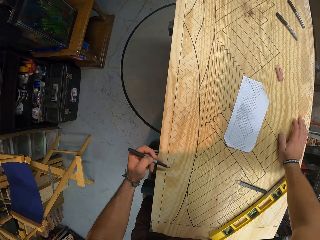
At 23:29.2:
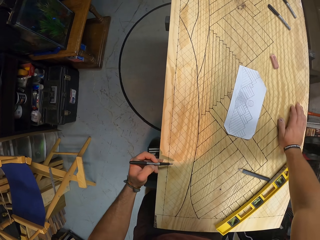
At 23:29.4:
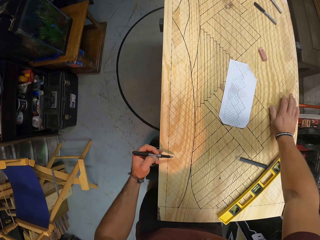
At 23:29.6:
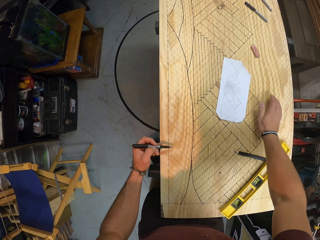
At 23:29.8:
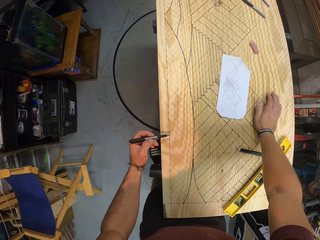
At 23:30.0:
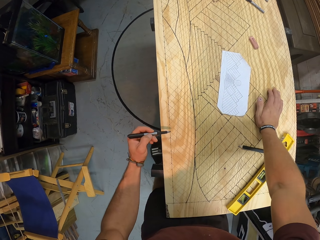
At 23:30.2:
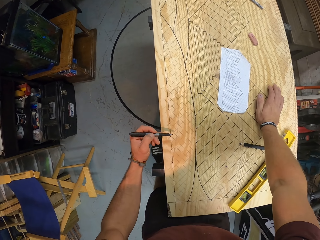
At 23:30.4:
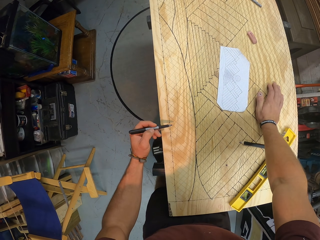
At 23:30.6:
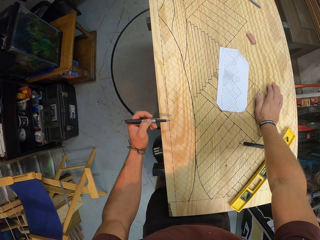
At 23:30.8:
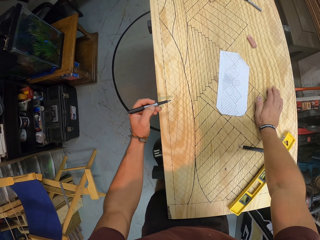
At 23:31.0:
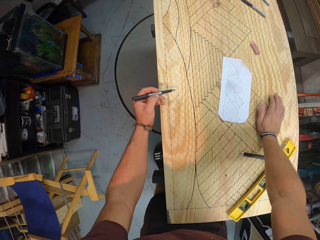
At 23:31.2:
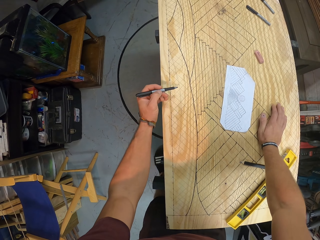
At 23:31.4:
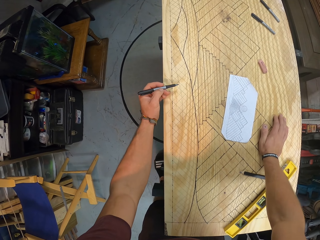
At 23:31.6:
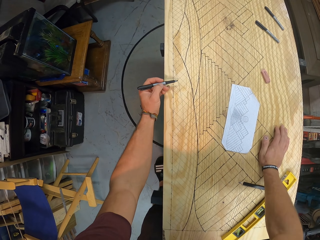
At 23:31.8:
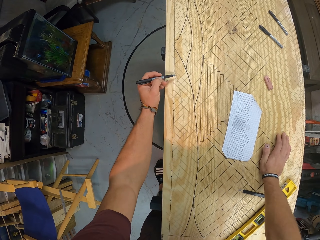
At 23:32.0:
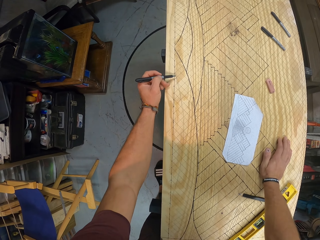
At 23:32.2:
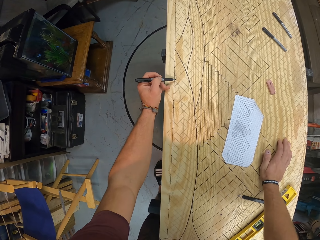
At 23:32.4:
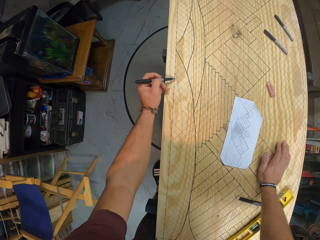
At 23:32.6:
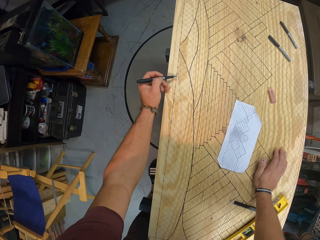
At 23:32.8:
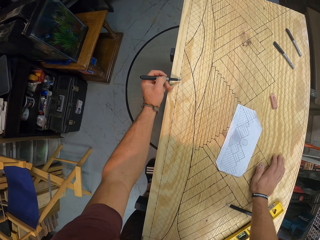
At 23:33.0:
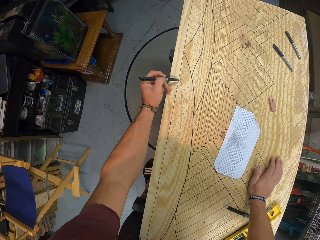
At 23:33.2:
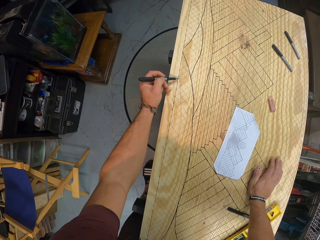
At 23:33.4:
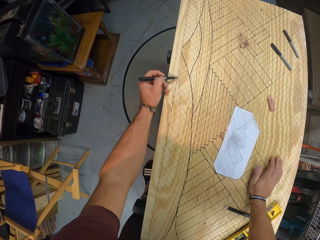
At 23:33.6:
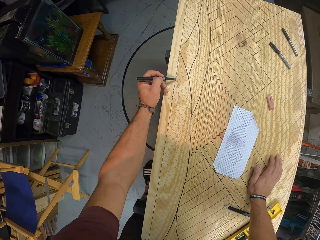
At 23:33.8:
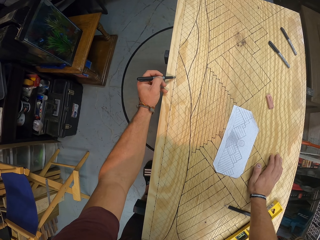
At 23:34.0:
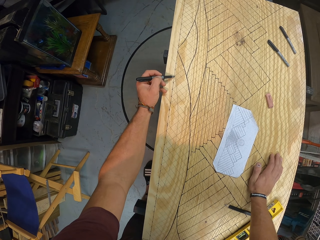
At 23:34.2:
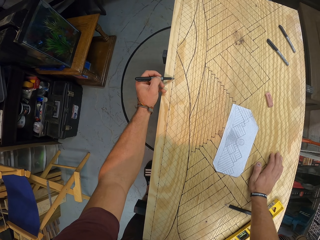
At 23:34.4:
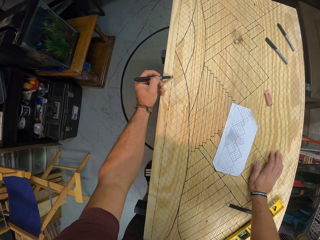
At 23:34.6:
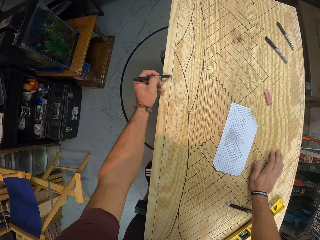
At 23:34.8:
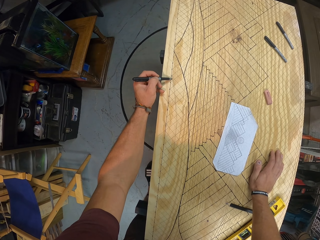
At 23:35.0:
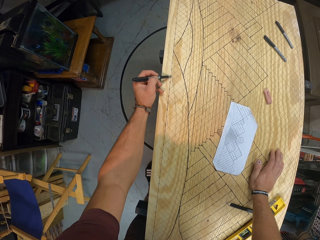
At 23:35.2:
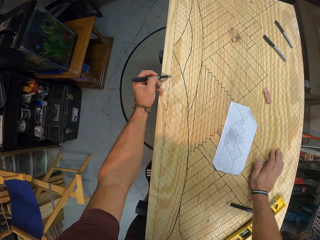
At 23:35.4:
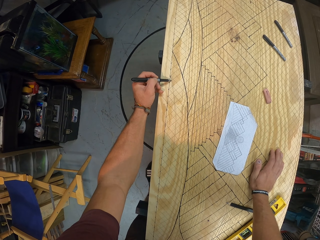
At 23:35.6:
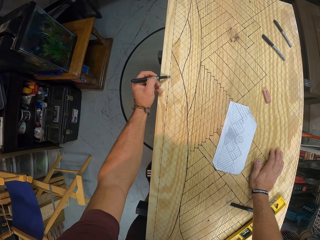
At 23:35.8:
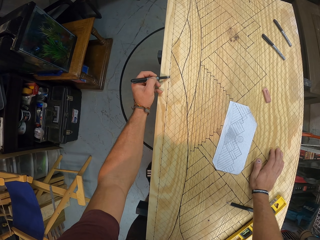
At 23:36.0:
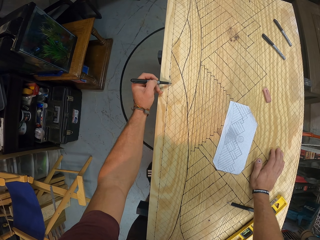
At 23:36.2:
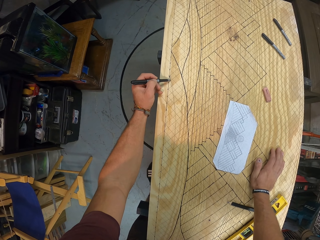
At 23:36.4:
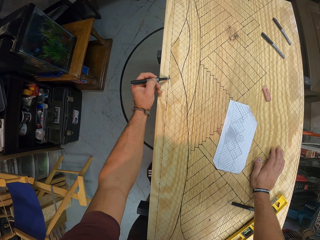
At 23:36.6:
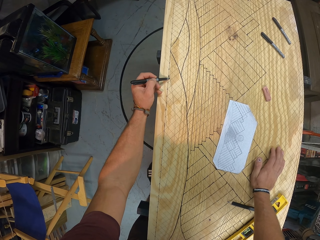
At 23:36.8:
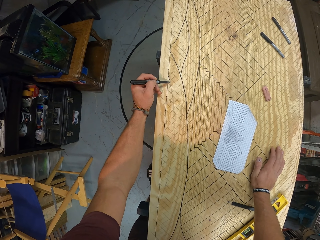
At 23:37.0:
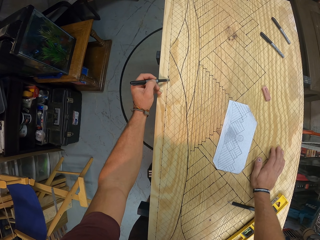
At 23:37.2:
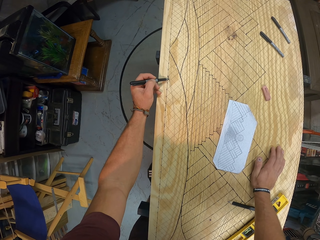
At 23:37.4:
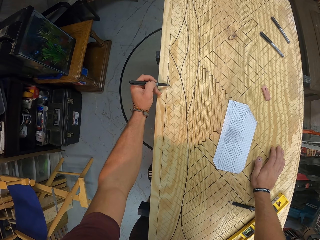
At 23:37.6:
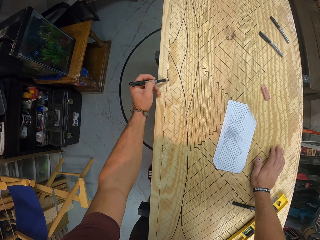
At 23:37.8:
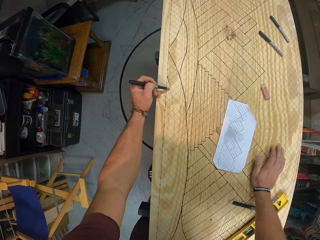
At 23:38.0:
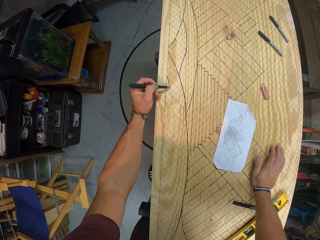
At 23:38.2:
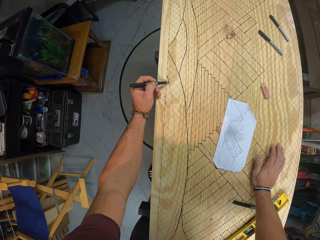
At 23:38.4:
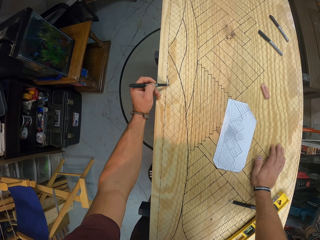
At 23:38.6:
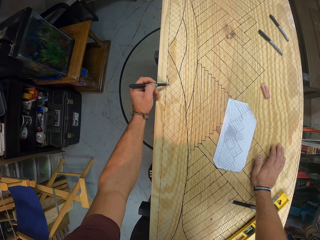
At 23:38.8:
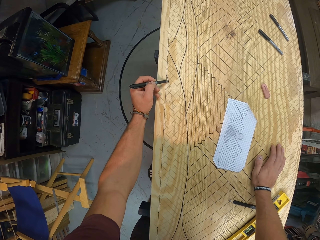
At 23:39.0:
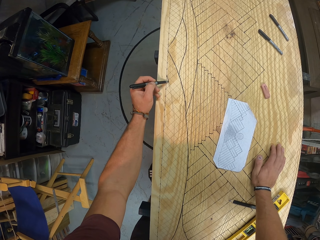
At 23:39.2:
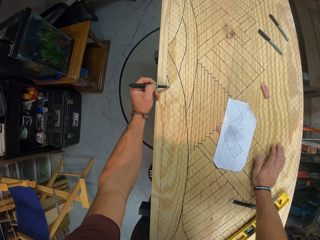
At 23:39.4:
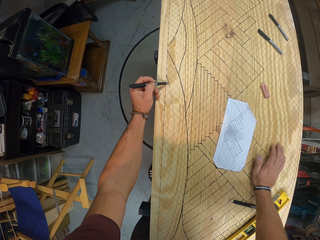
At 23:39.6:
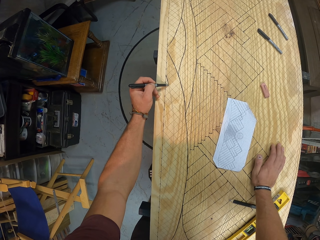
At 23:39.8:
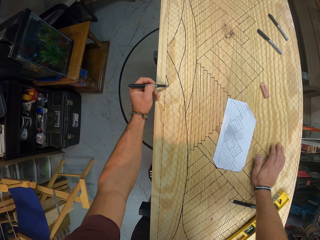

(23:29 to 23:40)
The camera wearer moves his left hand along the edge of a table. He draws on a piece of wood with a marker.

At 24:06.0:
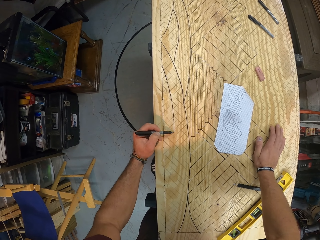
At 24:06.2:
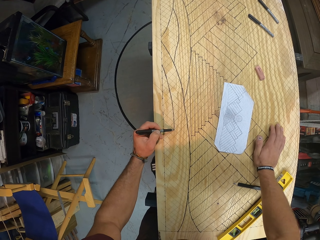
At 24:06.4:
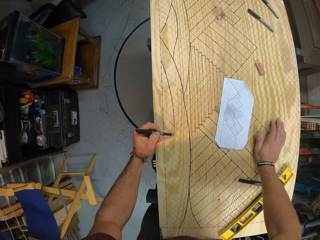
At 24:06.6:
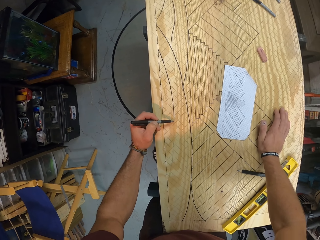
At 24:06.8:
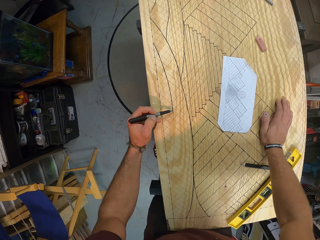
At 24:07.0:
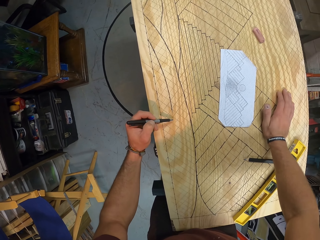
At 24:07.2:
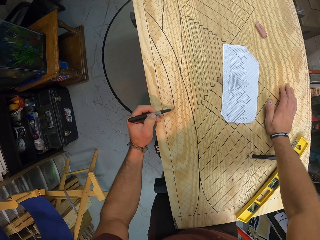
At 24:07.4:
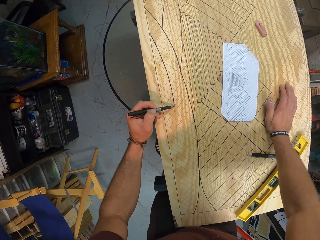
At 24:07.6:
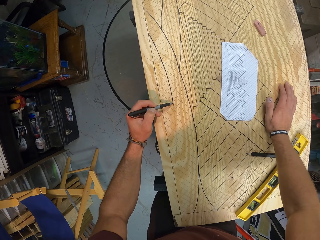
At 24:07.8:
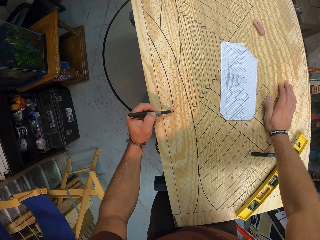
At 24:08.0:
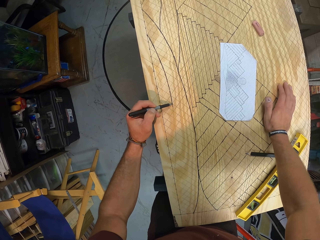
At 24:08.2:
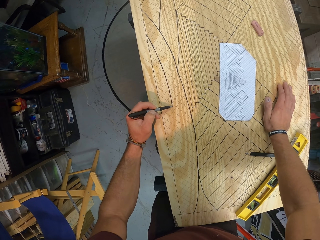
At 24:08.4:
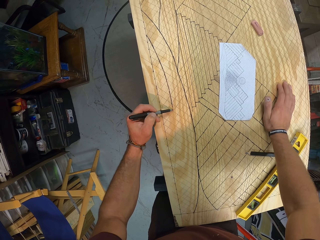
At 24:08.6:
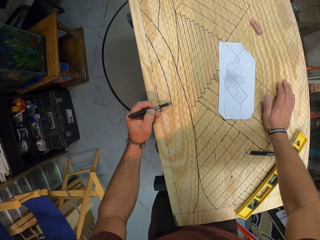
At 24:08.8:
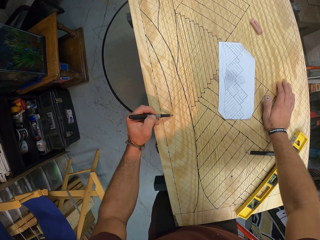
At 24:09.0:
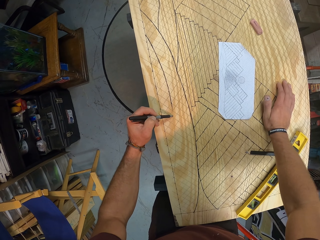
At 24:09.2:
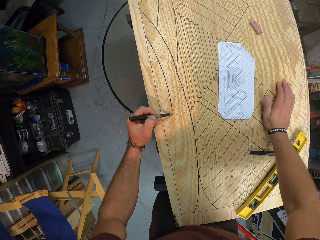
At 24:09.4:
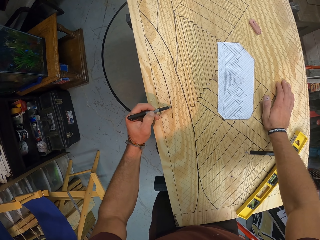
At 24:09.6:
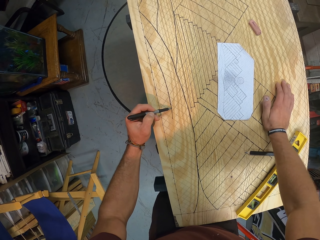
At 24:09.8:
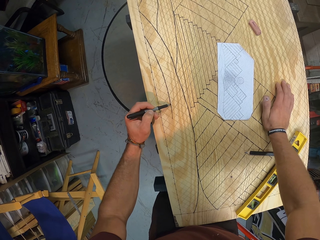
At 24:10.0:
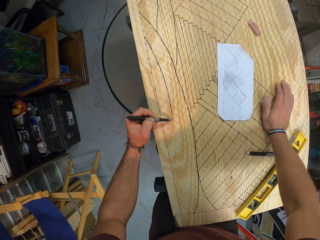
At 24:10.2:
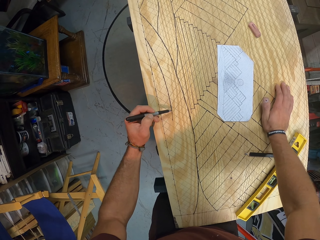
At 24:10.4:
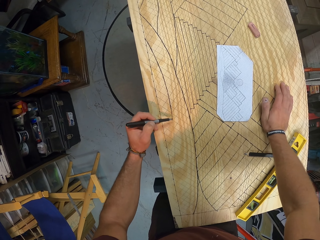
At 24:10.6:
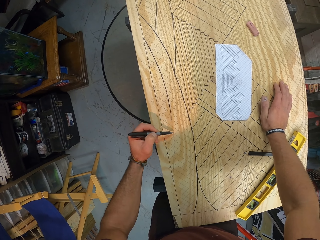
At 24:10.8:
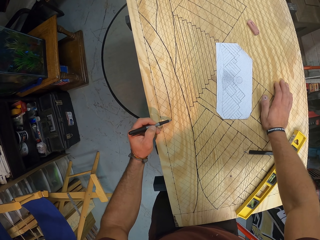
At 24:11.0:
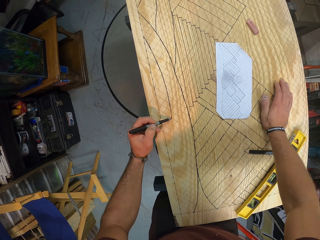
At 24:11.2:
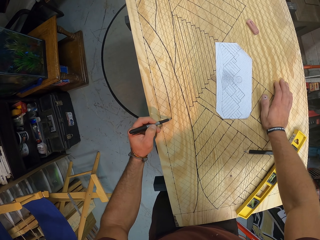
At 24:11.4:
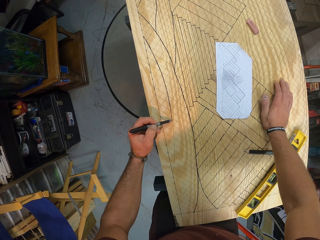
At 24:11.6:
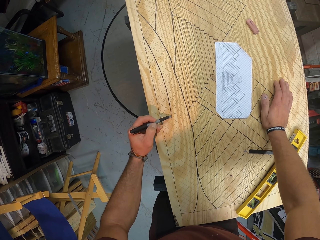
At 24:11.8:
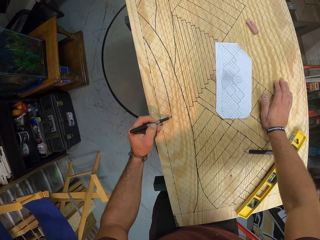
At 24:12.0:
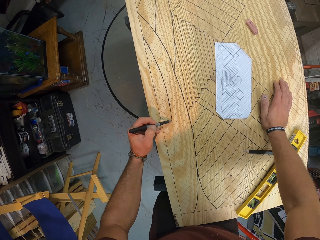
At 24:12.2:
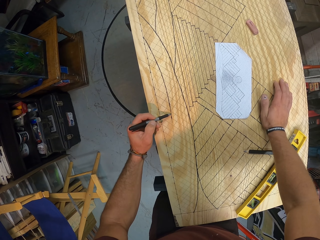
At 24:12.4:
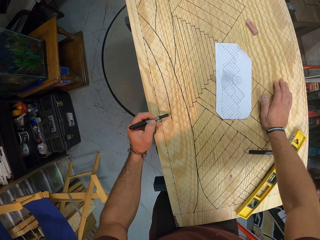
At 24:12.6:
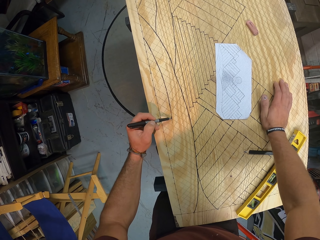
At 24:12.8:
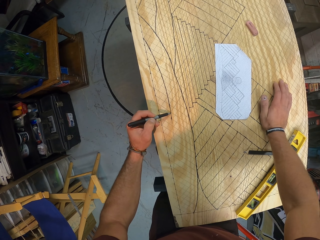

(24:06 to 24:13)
The camera wearer lowers his head.

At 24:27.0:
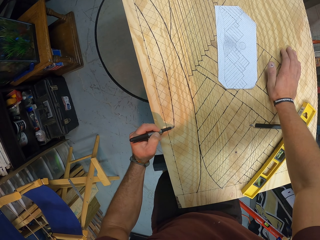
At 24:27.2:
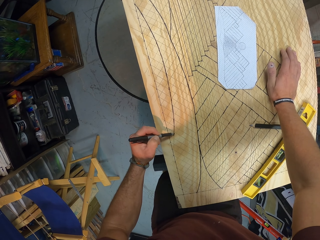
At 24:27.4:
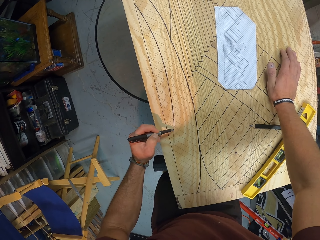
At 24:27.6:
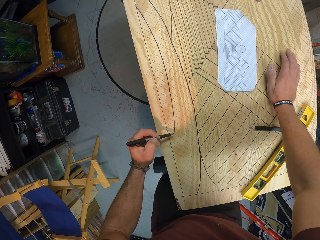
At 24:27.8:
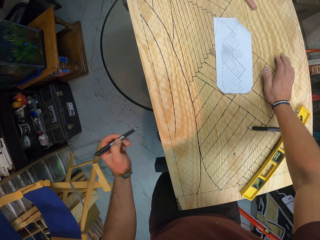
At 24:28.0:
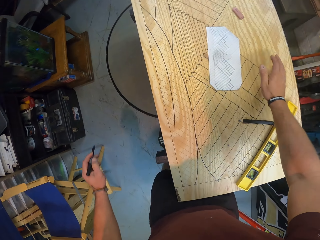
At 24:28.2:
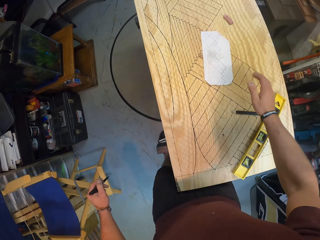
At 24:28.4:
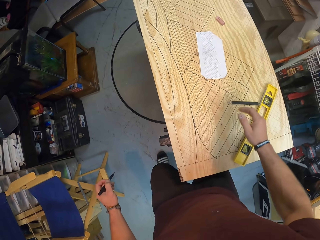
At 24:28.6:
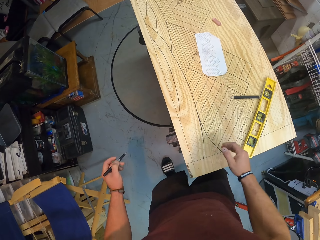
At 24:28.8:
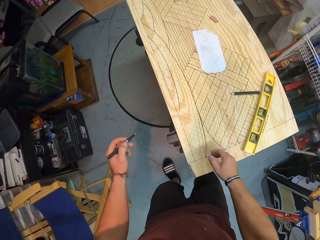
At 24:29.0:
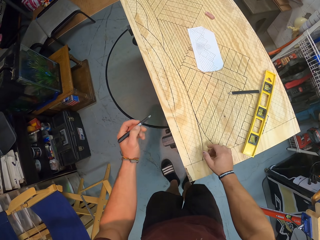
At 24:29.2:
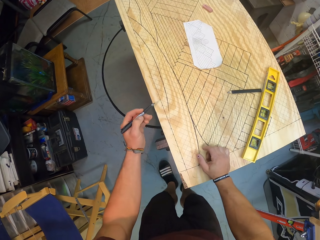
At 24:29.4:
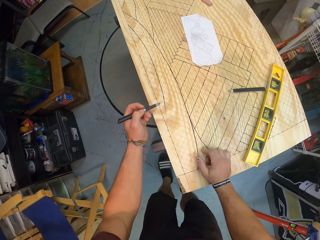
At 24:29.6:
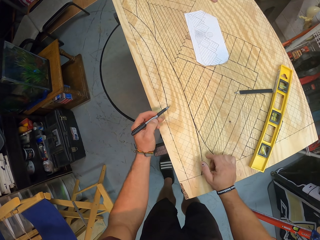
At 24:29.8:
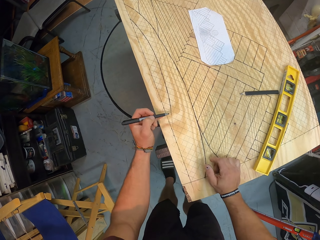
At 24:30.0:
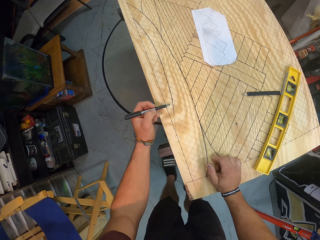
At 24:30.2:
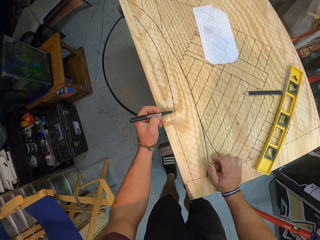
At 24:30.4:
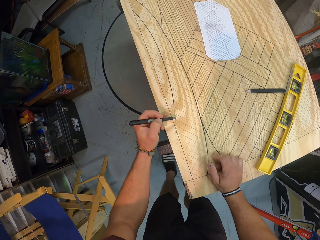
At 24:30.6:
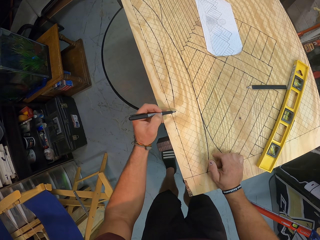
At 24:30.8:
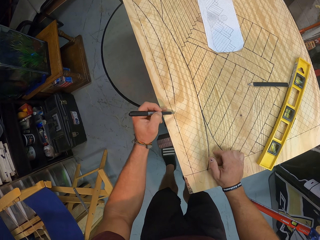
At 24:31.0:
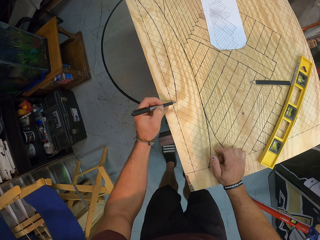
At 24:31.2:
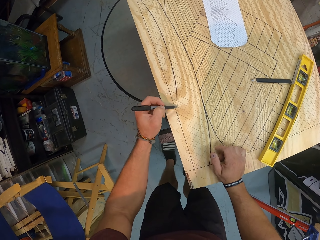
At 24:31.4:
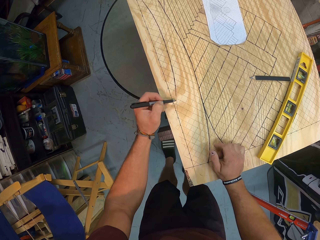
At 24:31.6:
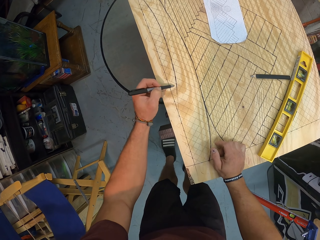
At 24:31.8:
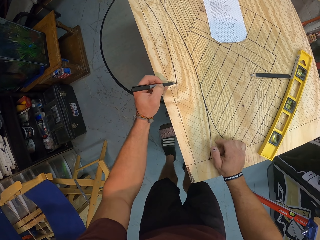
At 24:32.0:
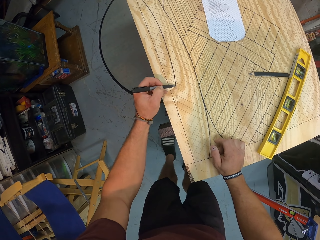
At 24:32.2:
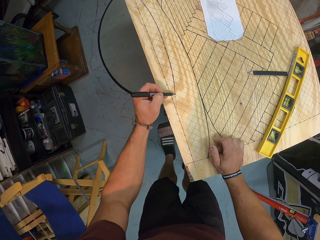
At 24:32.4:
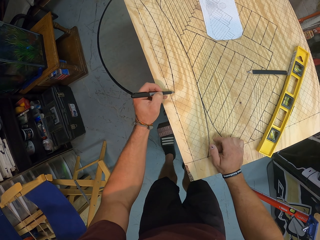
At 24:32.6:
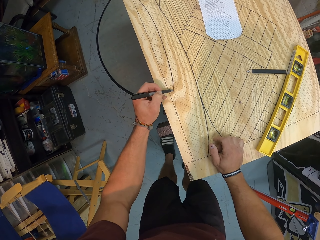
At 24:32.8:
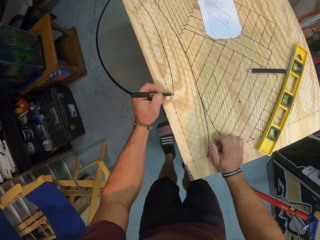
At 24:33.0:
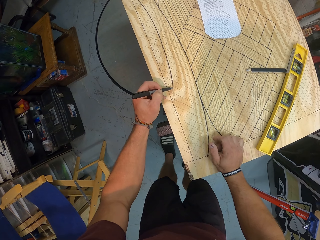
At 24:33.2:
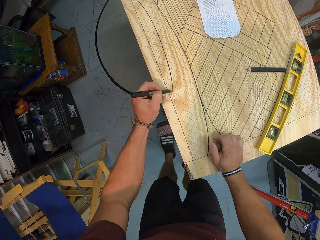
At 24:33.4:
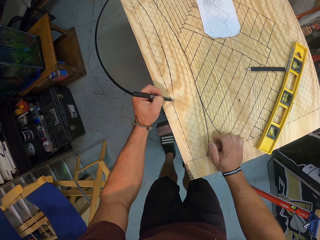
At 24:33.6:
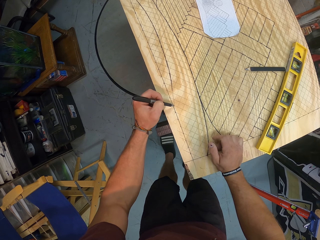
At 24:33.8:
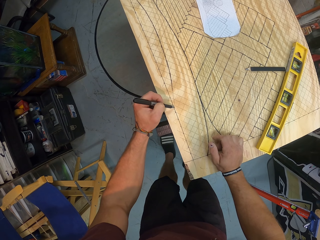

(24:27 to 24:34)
The camera wearer leans back. He places his right hand on the piece of wood. He marks the piece of wood with the pen in his left hand.
